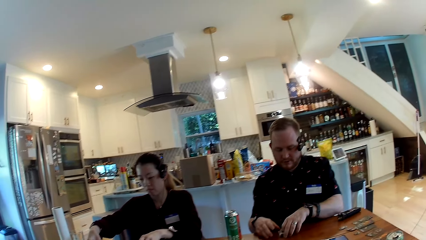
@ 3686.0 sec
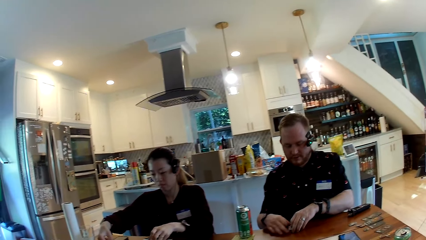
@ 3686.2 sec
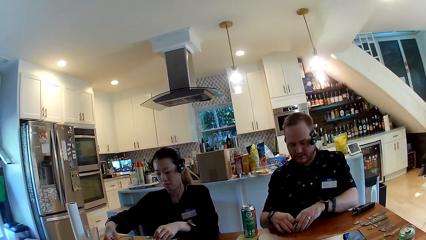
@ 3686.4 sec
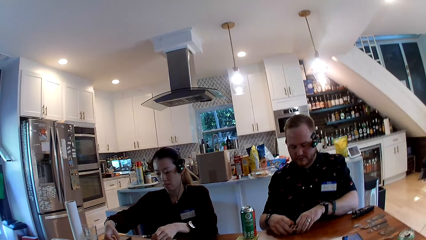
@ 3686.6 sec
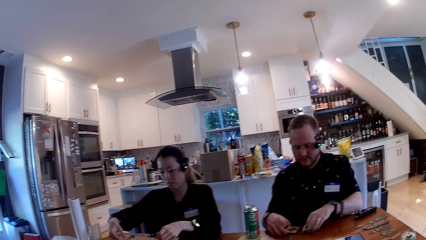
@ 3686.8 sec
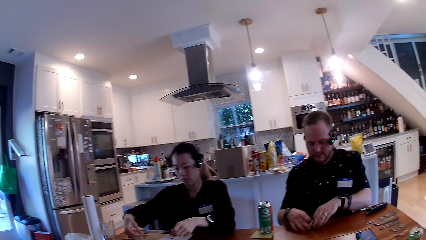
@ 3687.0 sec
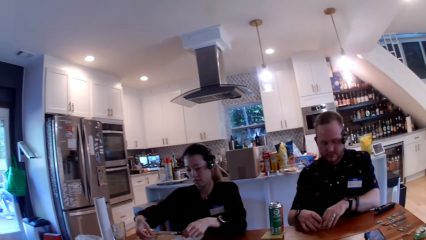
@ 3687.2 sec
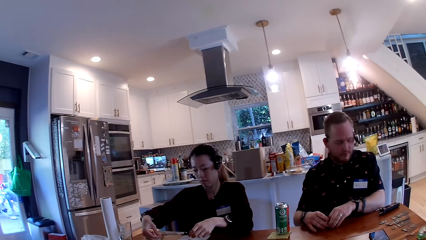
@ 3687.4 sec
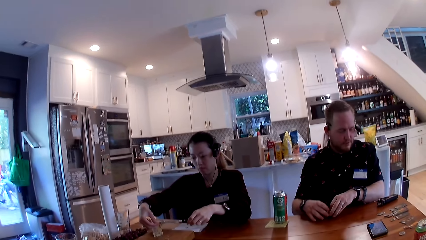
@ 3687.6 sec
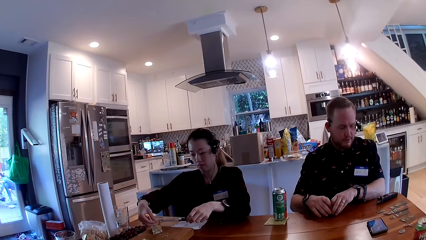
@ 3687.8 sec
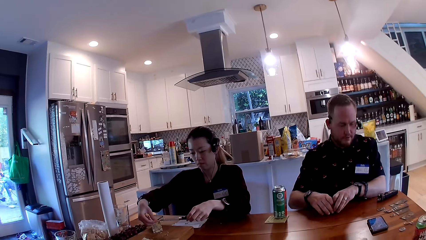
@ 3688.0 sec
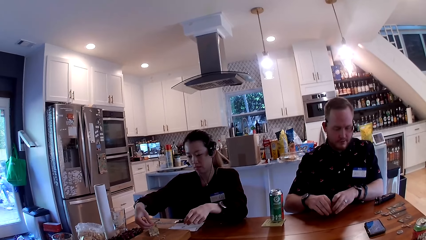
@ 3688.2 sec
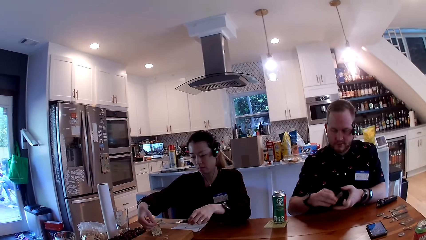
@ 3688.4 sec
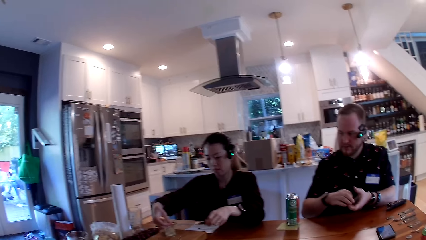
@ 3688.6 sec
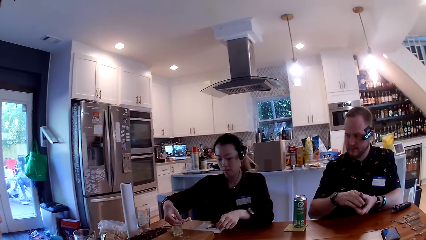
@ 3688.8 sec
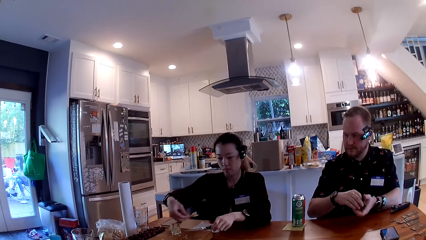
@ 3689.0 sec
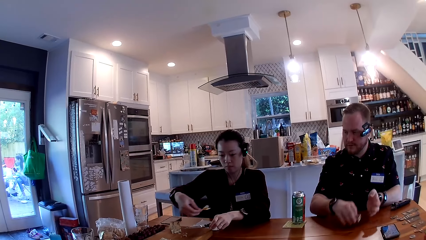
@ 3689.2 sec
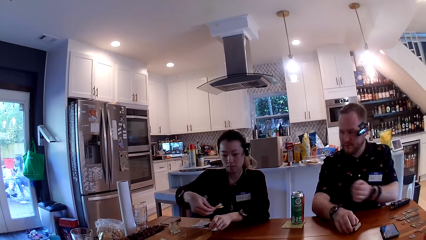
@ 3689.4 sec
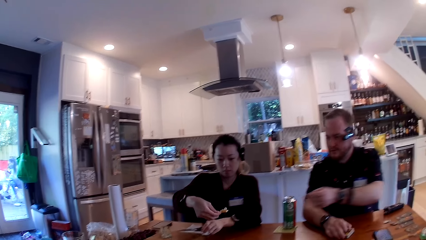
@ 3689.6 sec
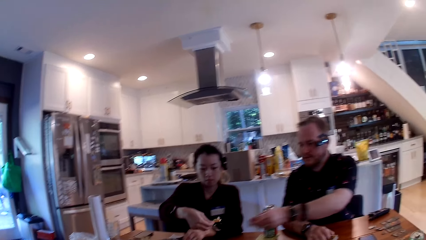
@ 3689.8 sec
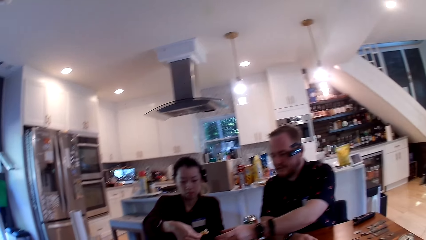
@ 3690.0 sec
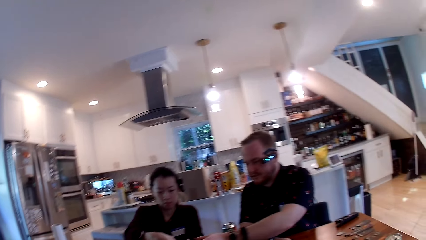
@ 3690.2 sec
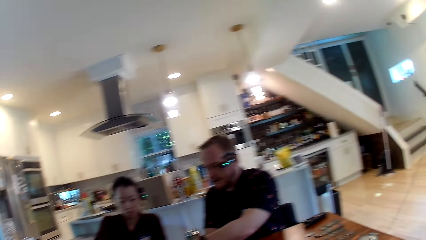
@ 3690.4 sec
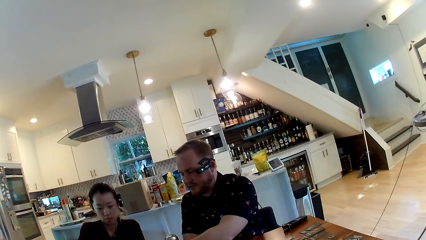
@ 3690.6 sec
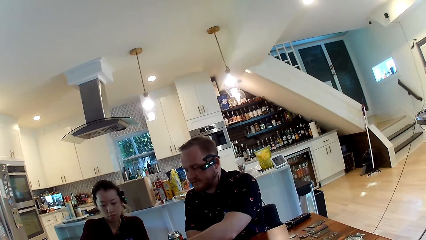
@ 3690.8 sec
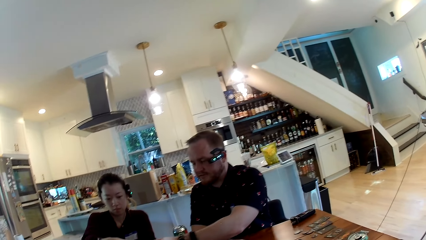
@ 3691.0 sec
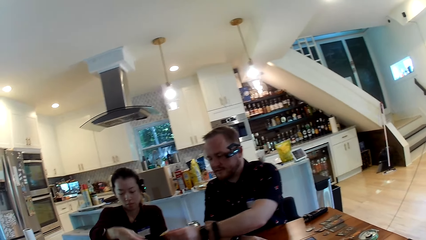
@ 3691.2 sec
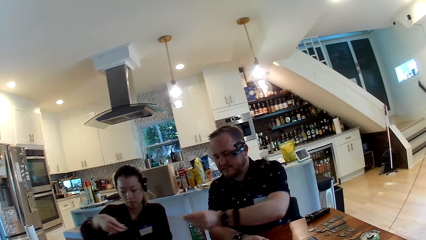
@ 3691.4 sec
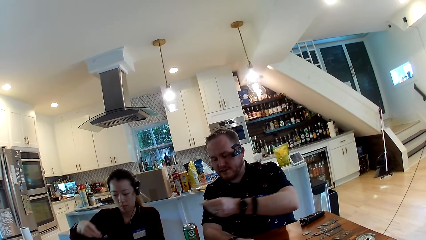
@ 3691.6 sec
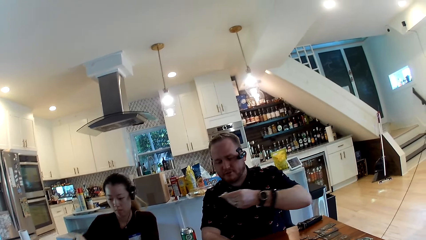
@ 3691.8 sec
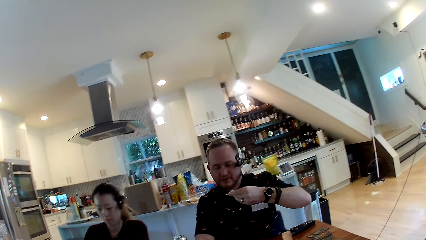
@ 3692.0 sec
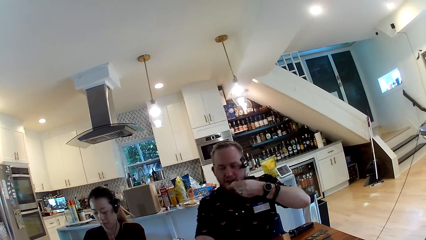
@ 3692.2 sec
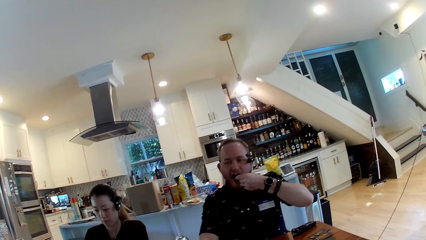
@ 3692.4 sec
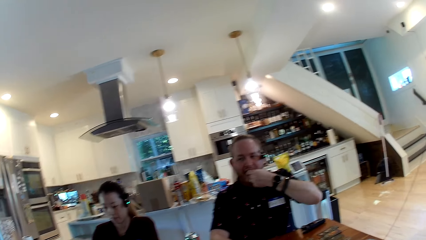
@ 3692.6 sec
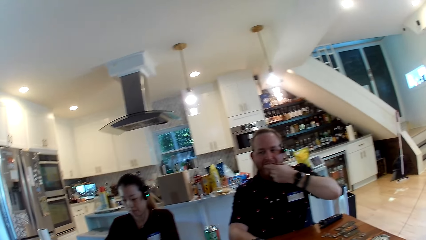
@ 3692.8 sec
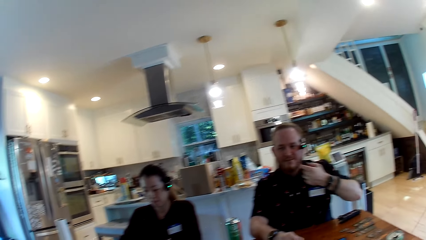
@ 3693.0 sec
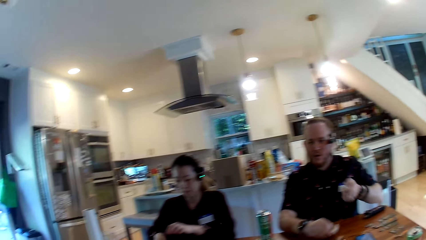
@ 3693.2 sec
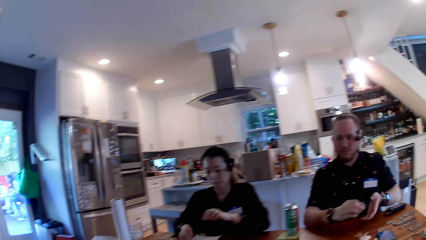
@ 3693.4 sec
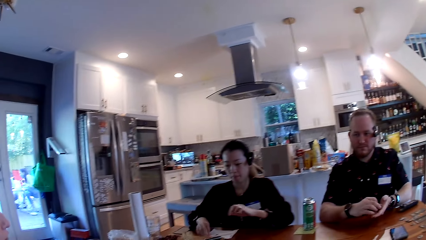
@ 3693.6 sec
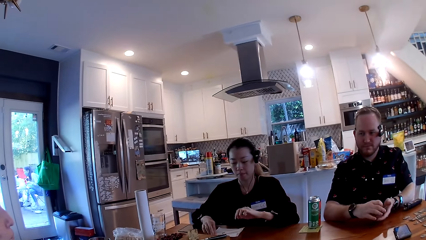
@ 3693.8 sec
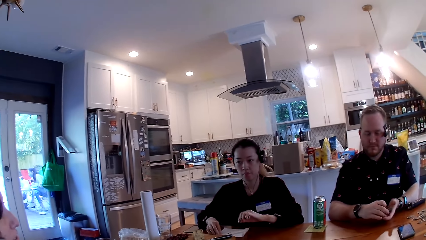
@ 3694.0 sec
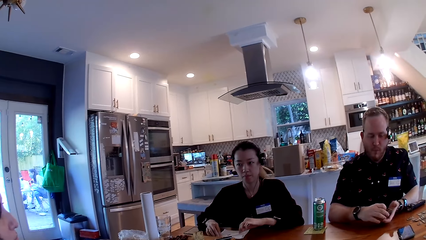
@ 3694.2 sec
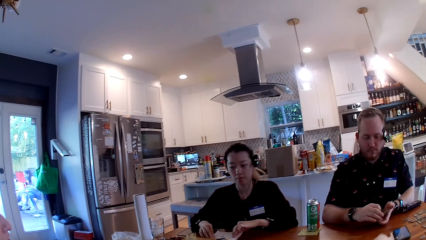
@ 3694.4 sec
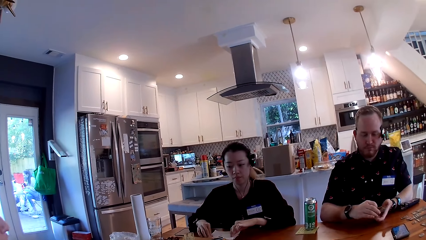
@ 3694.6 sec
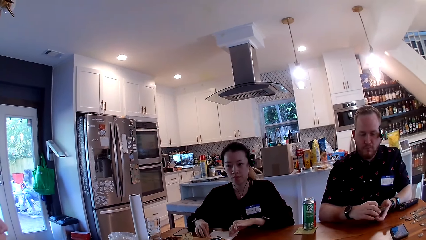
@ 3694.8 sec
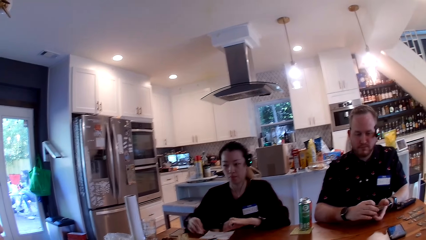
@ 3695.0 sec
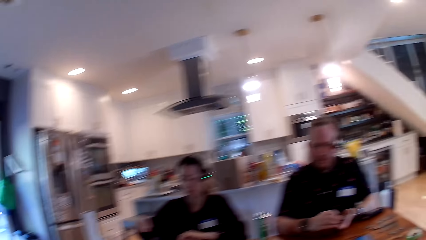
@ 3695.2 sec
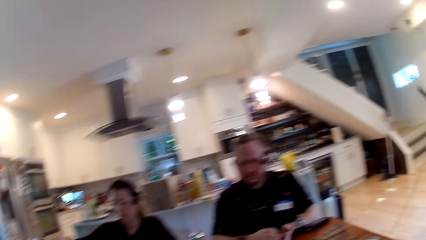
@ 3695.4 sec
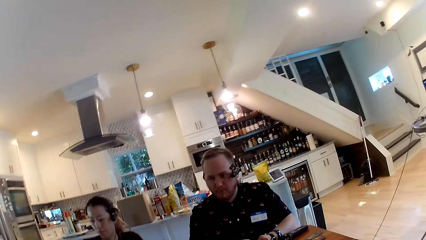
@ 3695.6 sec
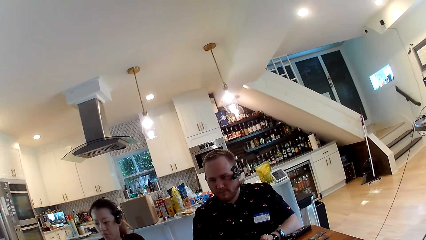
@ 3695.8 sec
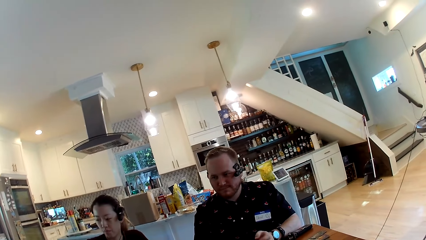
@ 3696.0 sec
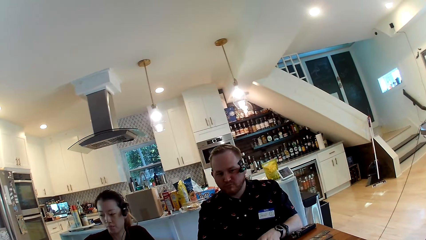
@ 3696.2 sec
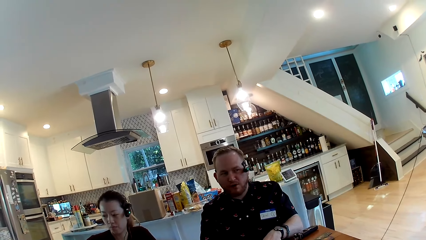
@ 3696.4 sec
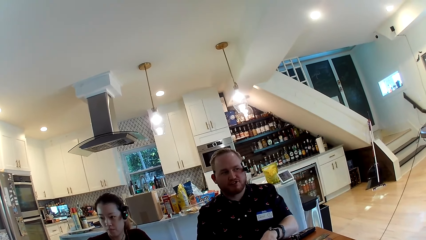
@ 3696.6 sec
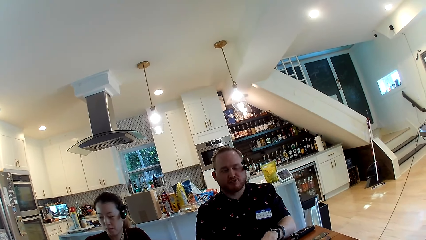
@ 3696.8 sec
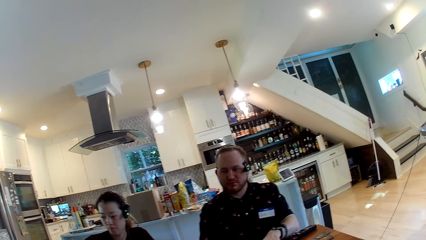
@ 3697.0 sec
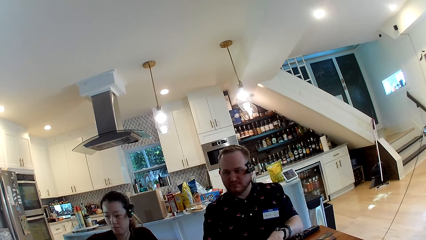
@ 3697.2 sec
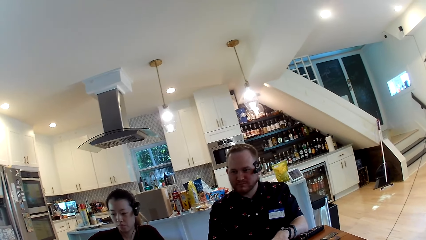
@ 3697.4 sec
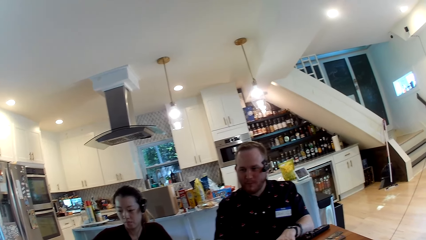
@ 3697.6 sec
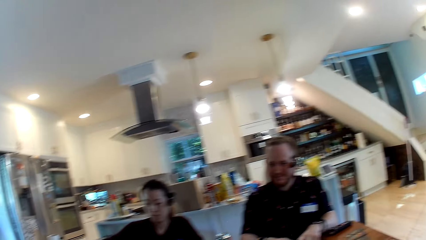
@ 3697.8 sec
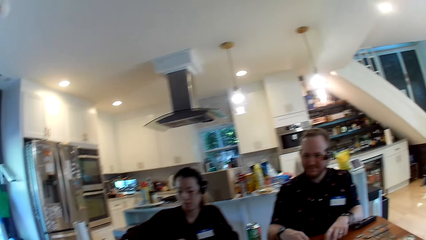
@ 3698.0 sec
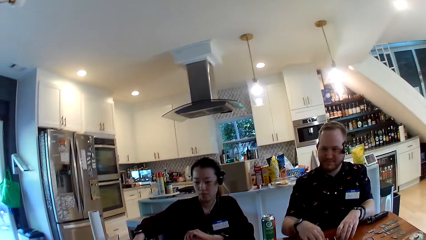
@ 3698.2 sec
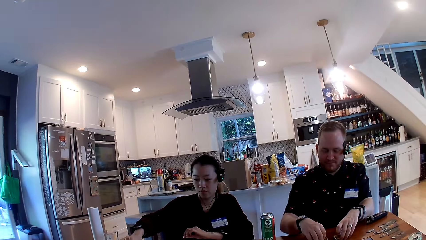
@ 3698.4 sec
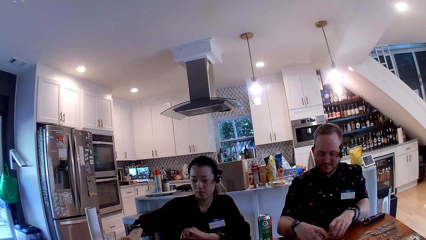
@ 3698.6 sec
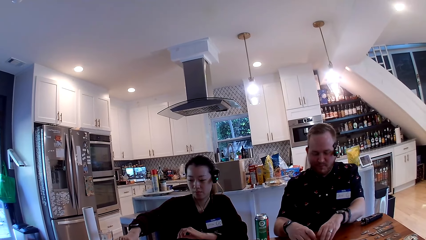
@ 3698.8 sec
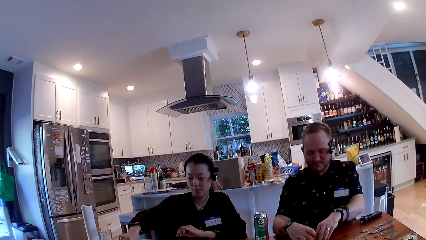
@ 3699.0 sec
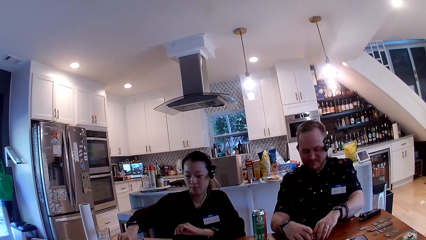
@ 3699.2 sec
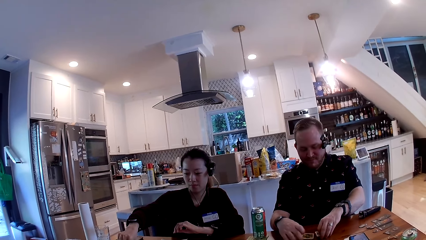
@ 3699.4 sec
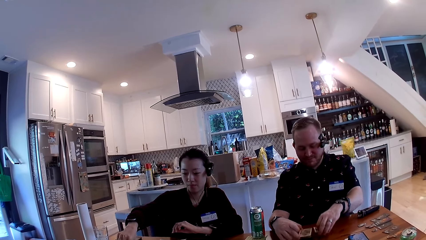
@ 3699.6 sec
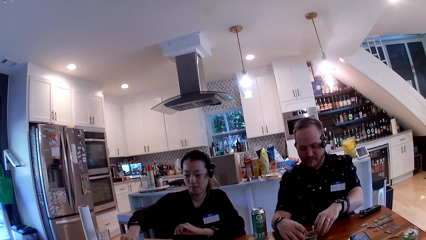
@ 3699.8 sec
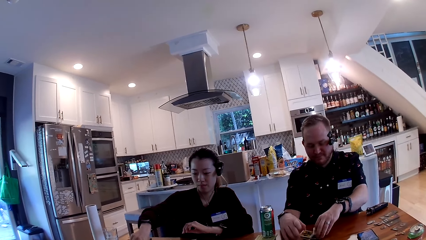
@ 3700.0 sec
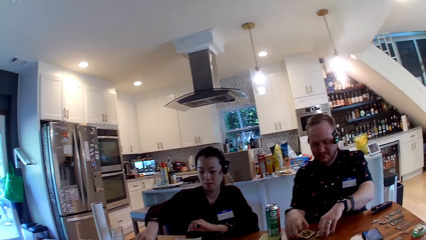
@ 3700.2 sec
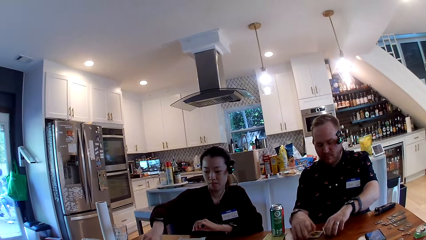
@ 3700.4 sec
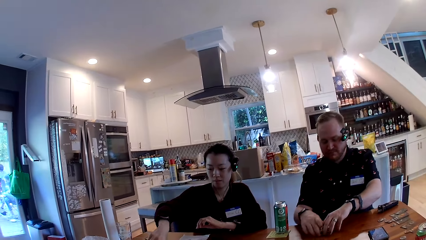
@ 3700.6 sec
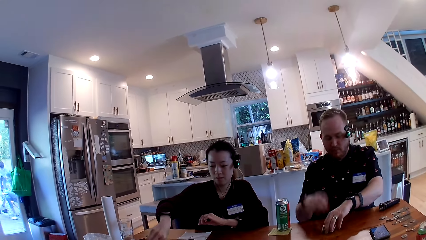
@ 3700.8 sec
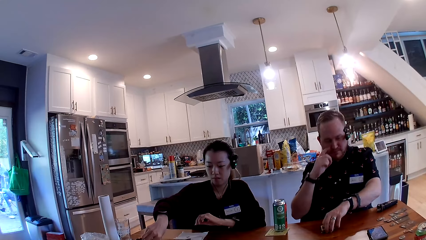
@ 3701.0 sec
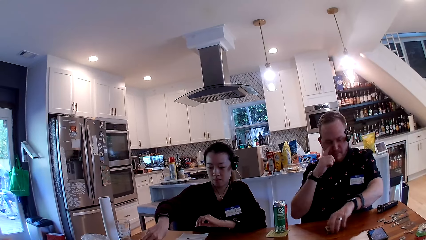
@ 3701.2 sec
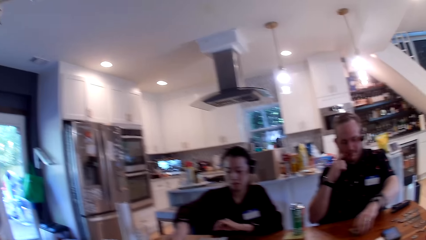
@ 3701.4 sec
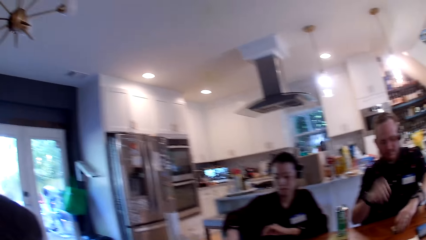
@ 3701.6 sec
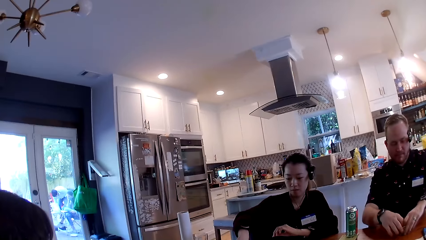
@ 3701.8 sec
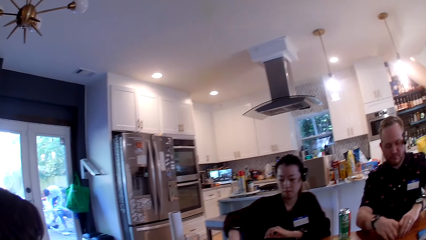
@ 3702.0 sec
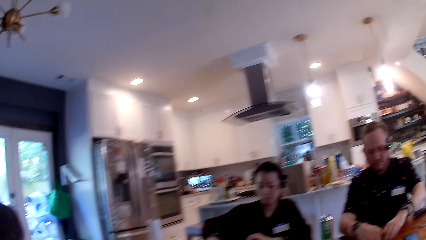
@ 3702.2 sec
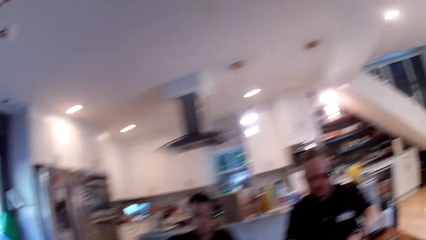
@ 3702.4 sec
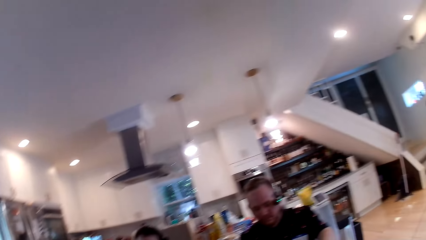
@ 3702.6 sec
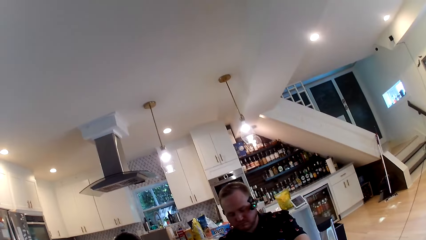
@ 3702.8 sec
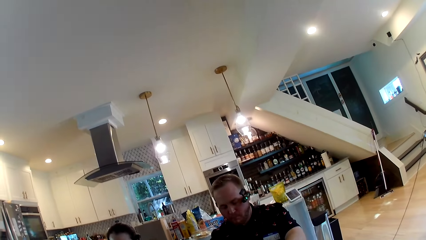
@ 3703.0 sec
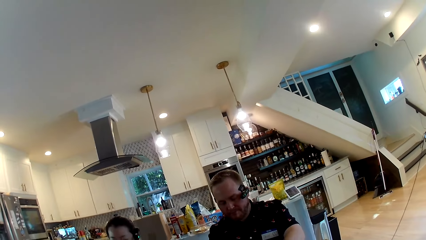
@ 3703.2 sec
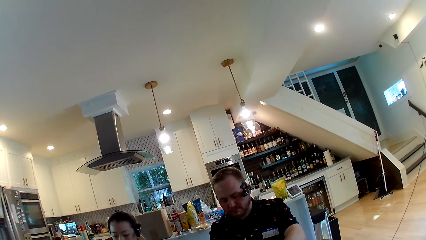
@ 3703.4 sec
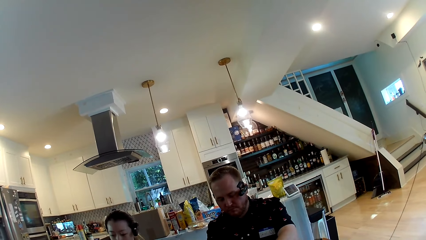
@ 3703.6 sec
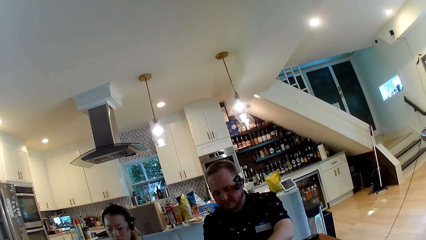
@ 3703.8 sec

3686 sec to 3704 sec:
The man collects the cracker with cheese from a woman. The woman passes the cracker with cheese to the man with her right hand. The man eats the cracker with cheese in his left hand. He shuffles the cards in his hands. He shuffles the cards on the table with his hands.
